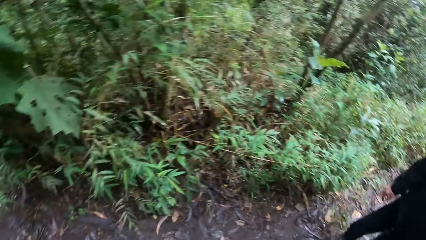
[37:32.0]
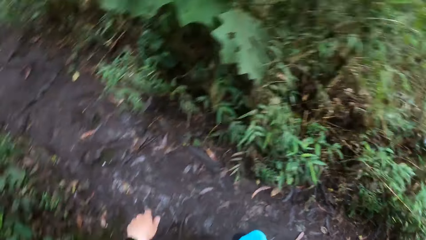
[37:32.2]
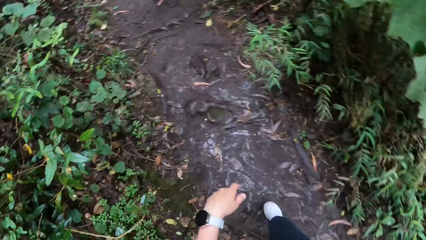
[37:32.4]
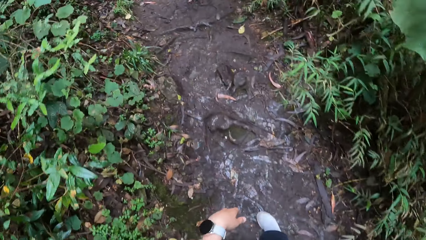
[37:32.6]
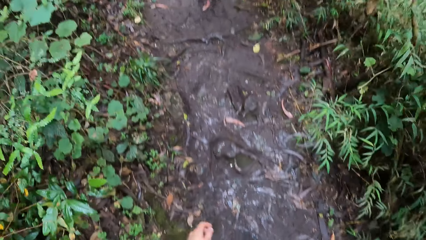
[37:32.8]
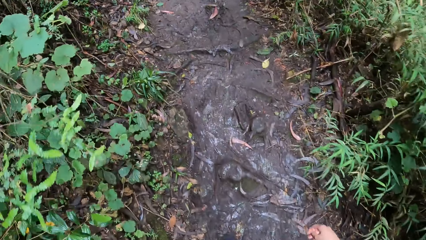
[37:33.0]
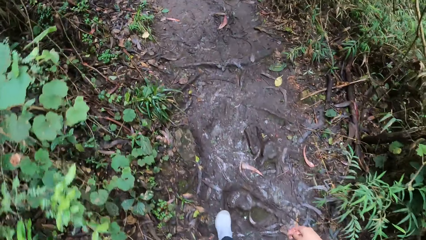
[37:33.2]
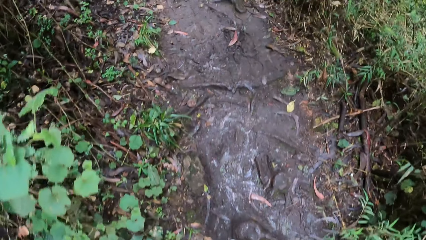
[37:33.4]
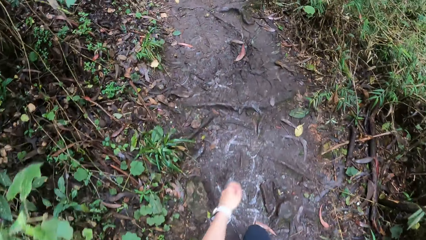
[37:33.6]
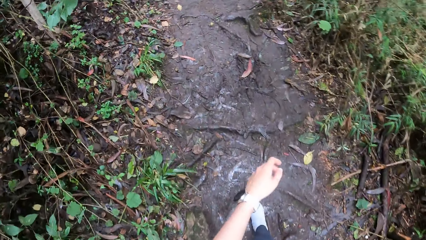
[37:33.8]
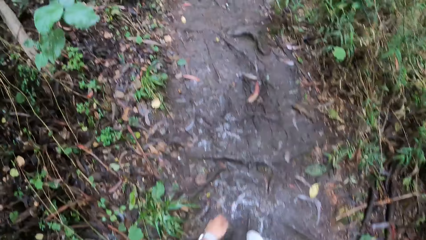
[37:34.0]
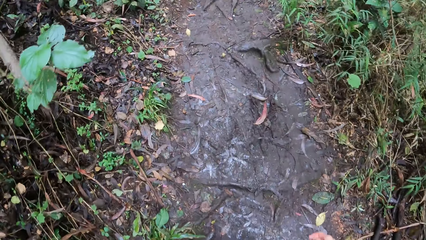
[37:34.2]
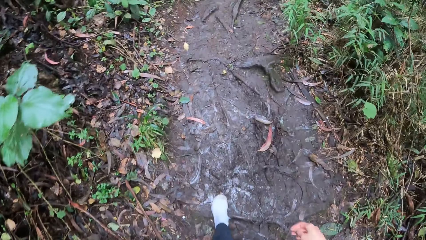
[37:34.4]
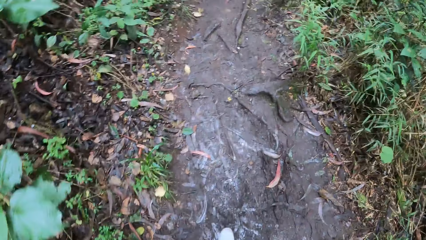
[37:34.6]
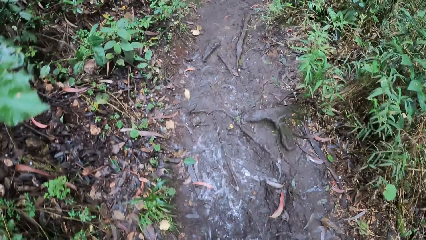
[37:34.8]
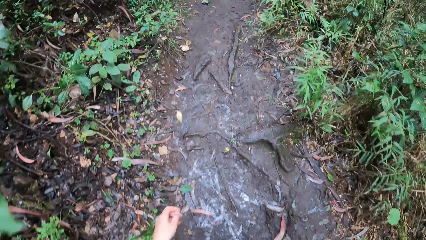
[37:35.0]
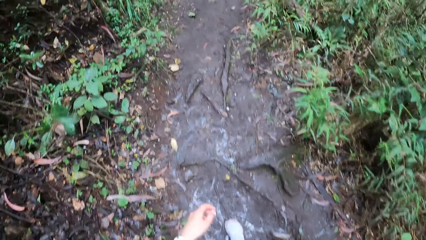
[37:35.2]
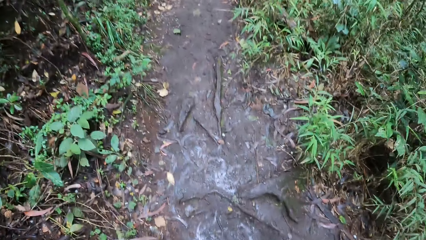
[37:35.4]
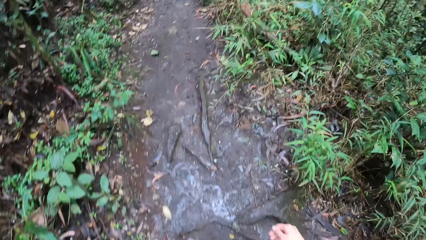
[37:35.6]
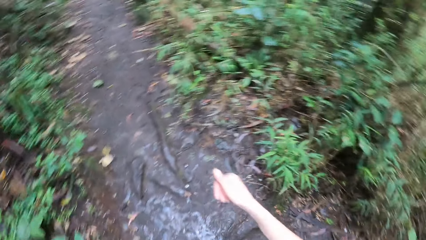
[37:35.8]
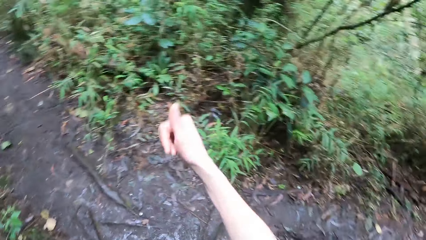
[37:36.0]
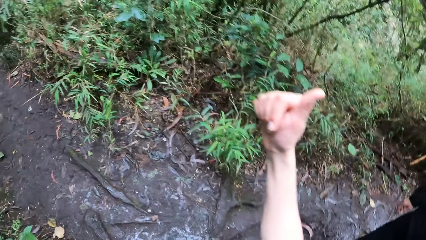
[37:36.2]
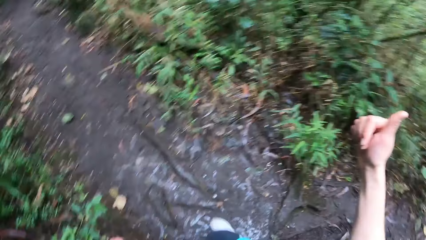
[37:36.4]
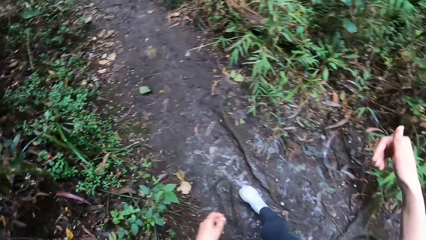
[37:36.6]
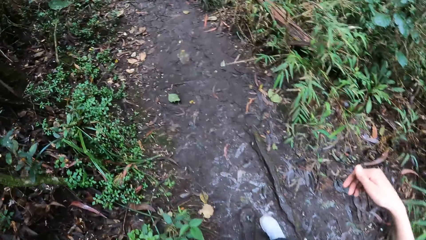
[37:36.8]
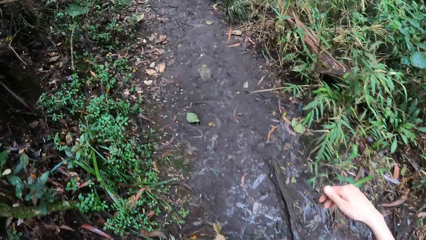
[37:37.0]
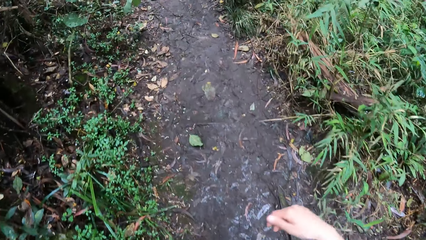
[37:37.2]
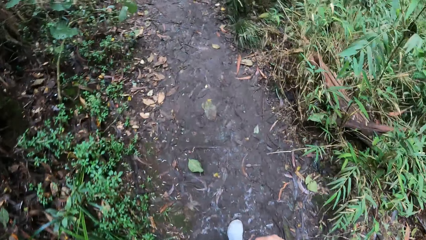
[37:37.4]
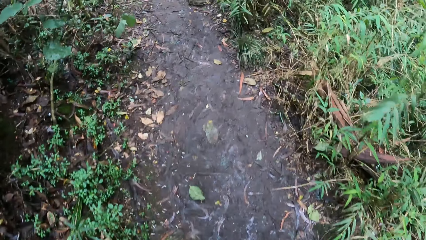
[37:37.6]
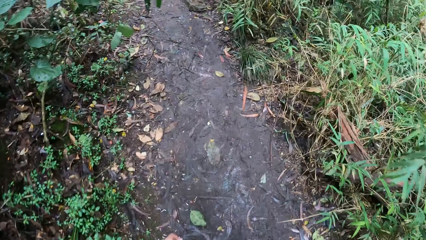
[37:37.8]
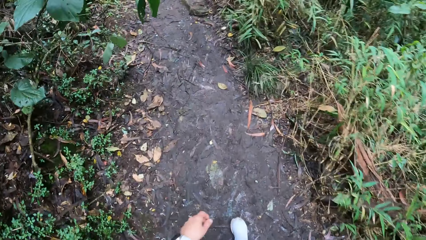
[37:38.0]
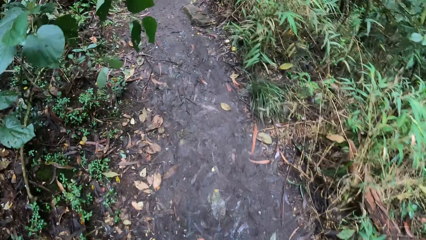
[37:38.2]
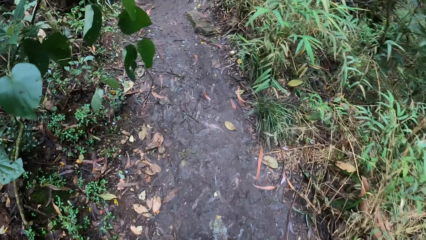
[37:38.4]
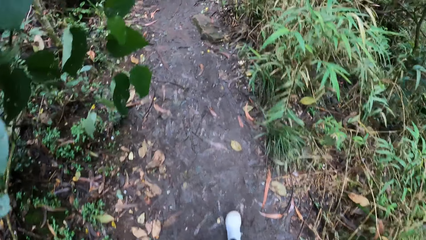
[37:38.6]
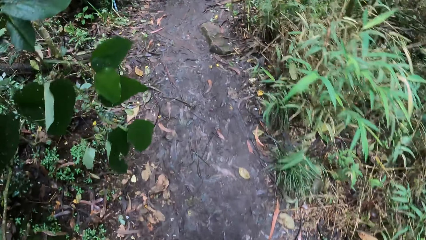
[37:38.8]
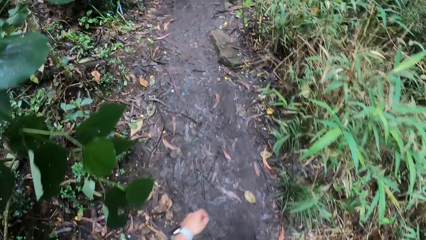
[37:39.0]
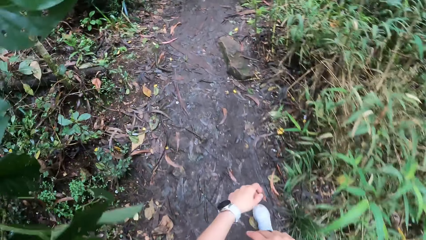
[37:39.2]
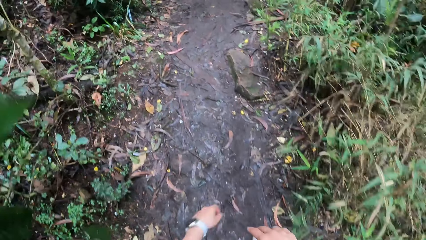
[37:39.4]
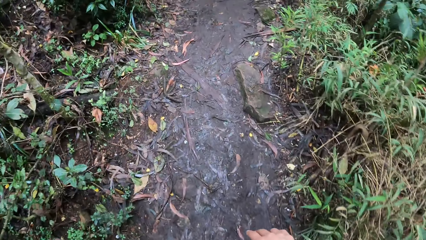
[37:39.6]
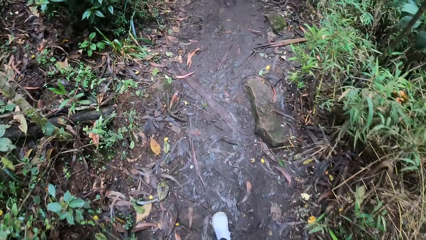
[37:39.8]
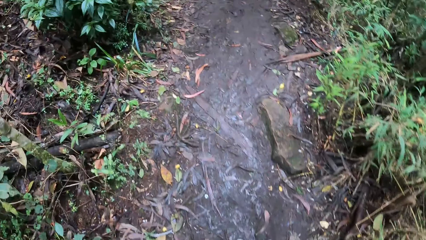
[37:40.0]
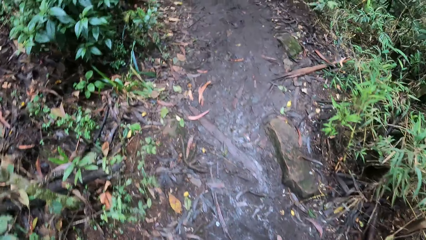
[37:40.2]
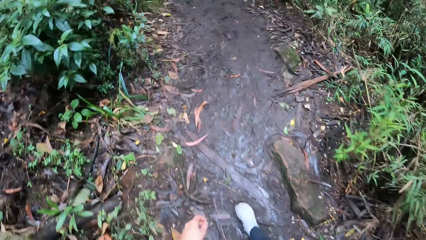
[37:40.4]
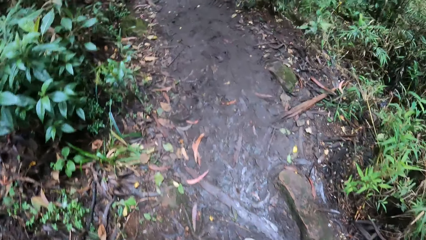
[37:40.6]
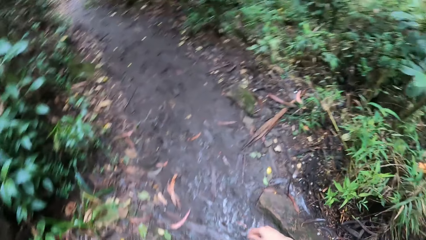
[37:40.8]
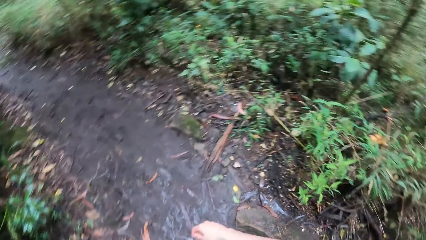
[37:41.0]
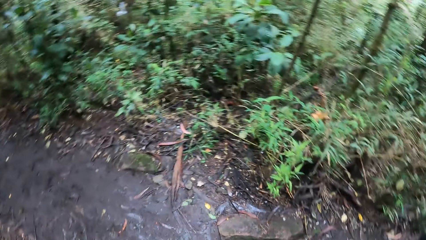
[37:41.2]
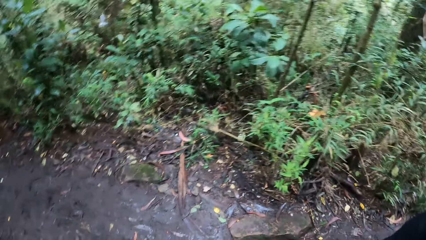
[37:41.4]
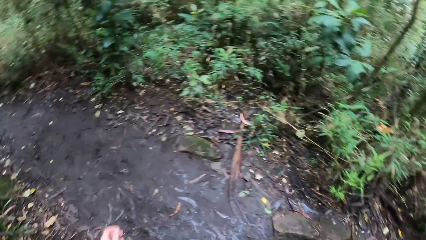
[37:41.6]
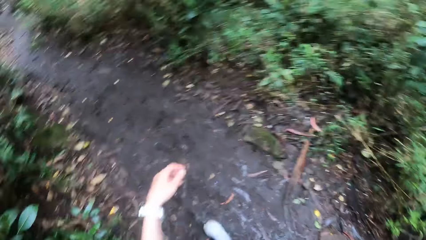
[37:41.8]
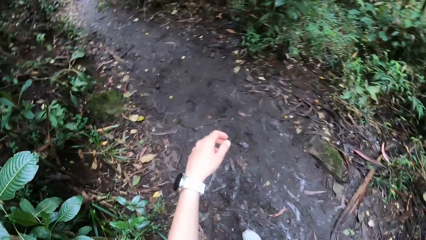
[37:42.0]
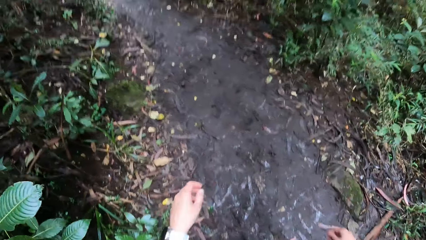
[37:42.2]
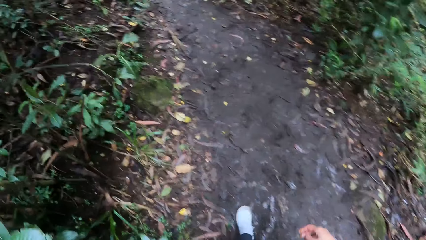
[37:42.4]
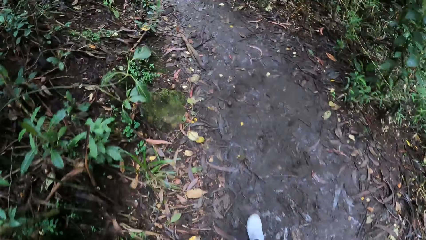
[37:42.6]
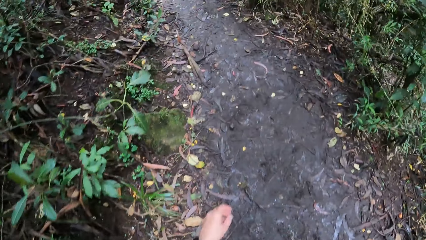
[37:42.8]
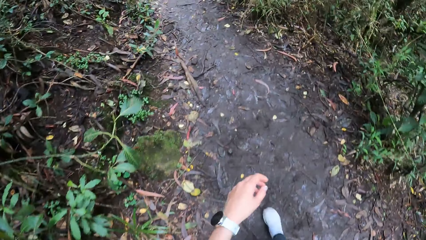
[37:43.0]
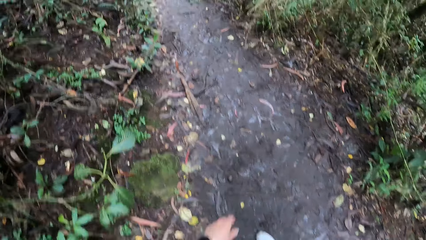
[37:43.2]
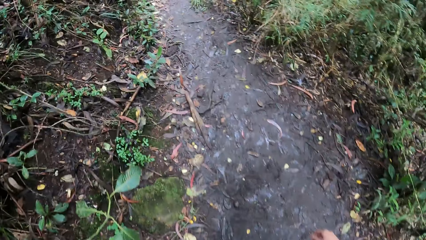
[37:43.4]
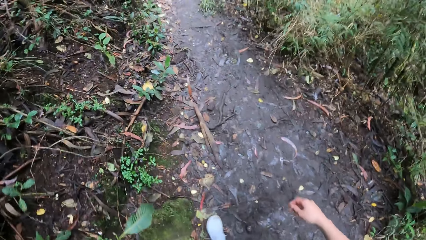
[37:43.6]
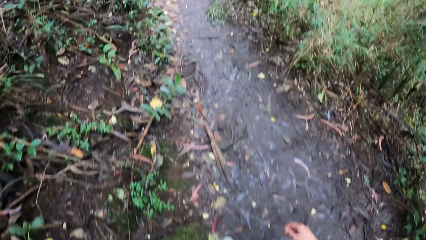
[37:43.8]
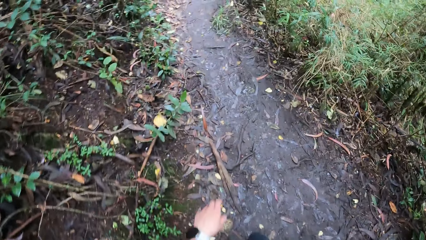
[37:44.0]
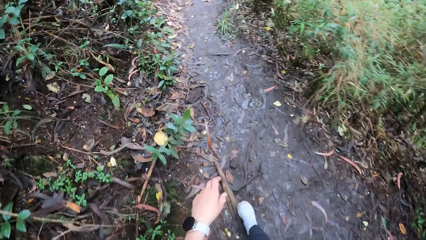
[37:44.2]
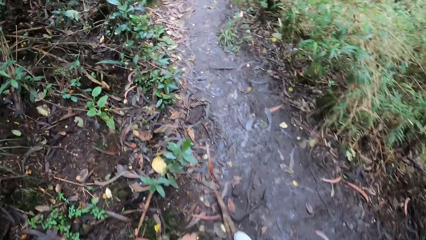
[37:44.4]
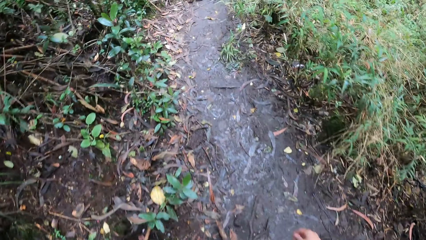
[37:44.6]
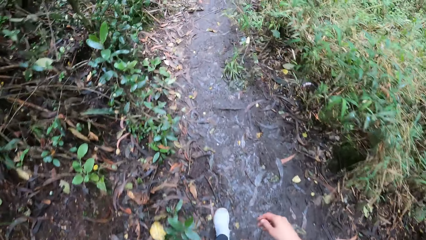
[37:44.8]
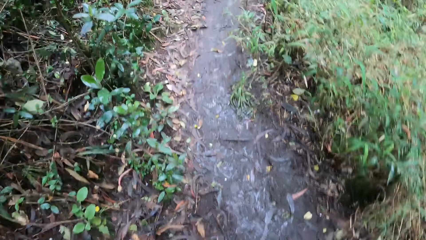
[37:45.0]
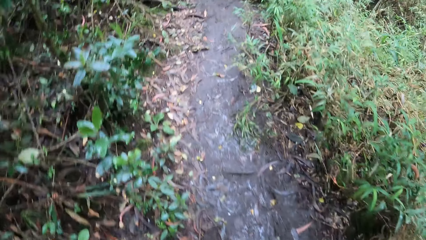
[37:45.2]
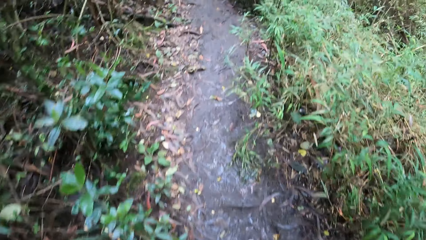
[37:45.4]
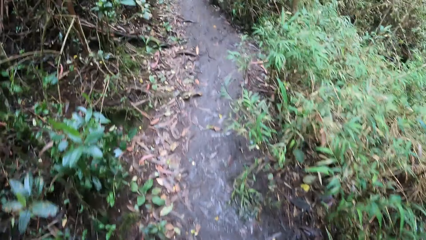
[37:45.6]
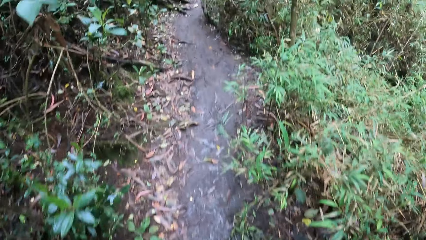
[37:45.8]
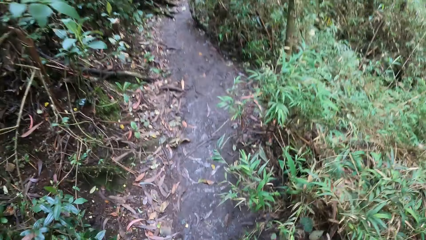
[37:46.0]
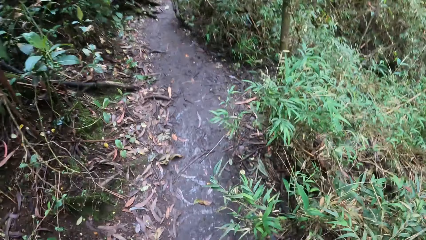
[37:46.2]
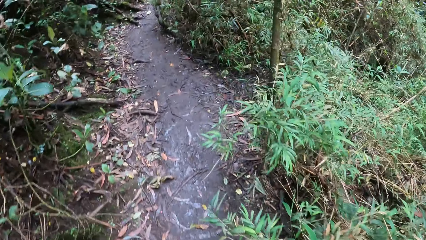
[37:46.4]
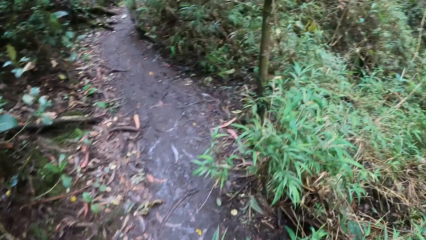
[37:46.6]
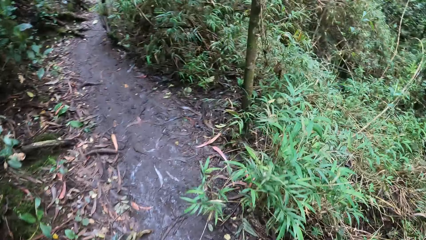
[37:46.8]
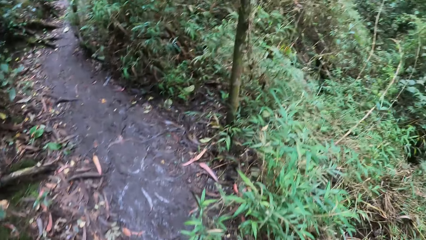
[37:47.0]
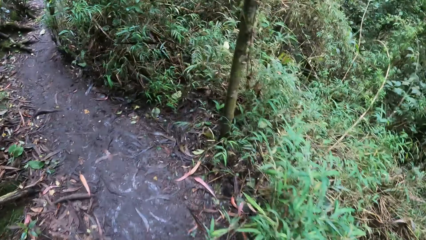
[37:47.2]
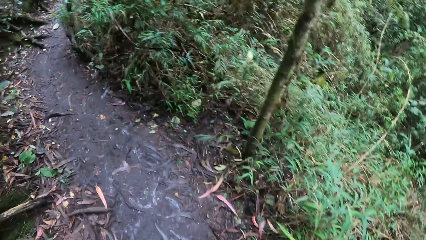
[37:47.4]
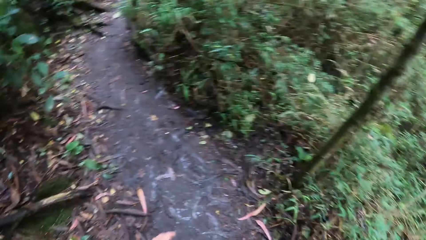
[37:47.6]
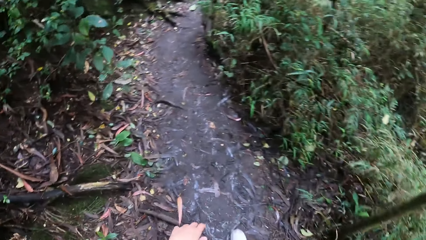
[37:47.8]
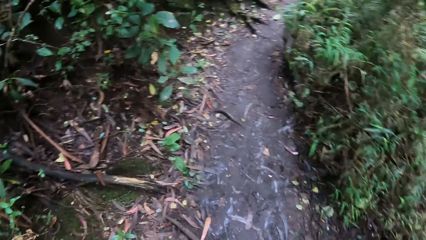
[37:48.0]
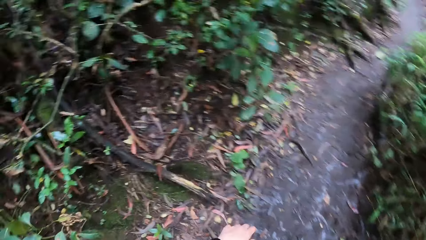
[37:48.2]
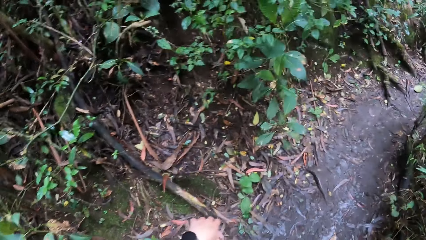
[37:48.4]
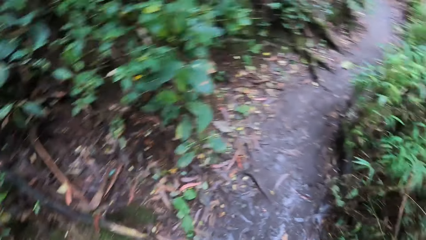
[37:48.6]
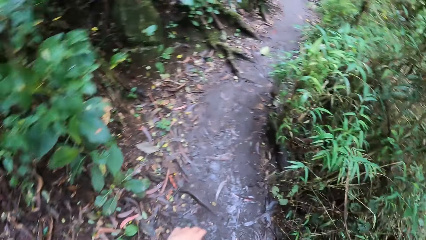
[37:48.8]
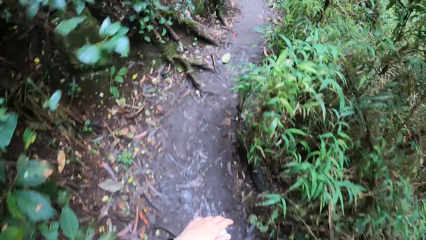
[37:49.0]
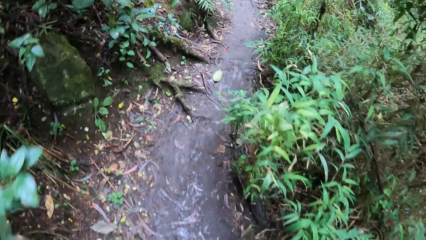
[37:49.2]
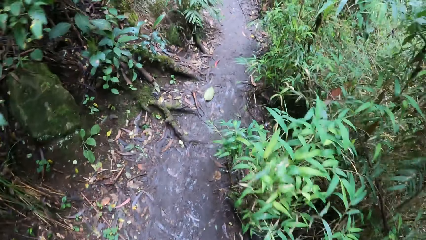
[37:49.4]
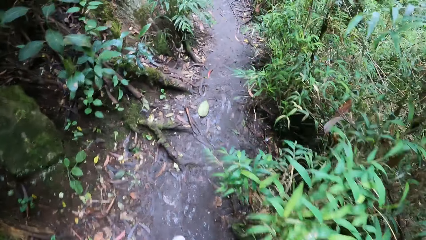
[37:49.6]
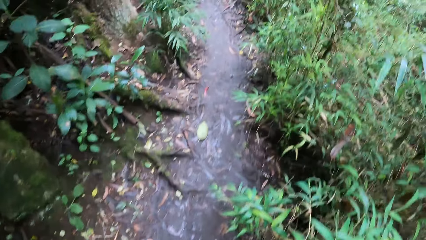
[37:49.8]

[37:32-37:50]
The camera wearer looks around. They walk in a path. They move the right hand. They move in a path.
